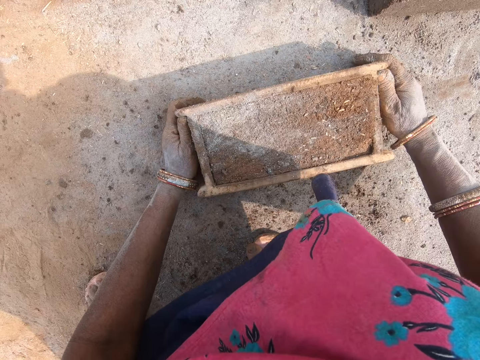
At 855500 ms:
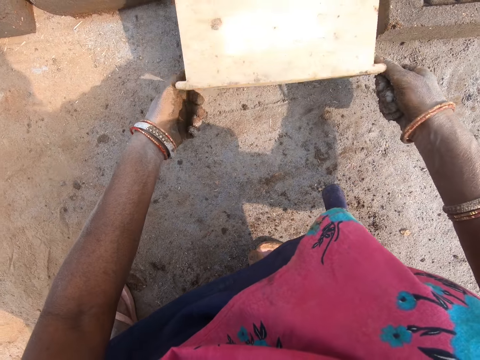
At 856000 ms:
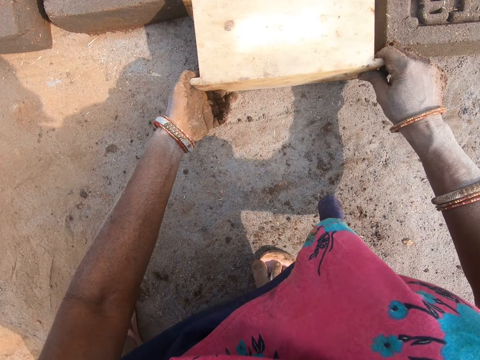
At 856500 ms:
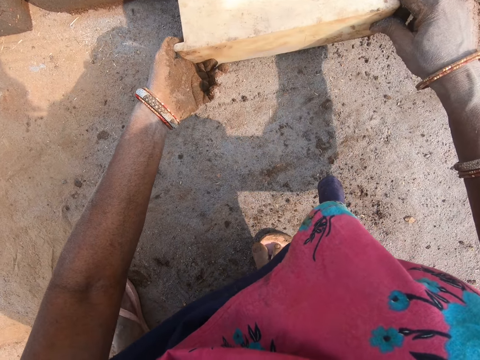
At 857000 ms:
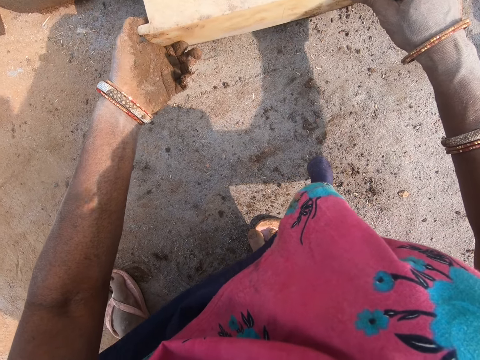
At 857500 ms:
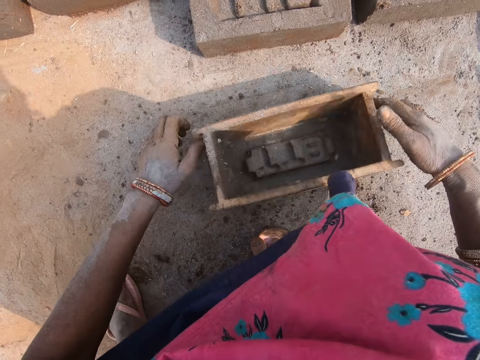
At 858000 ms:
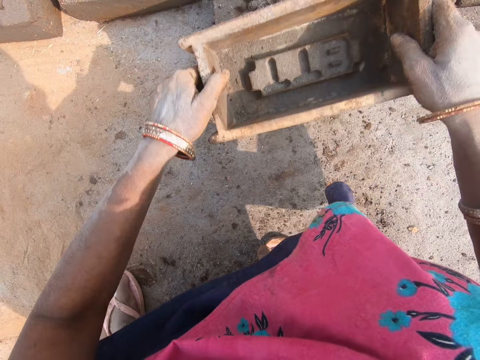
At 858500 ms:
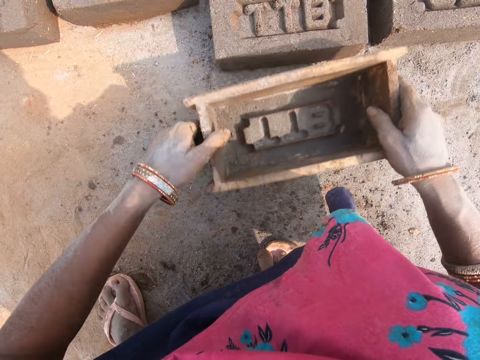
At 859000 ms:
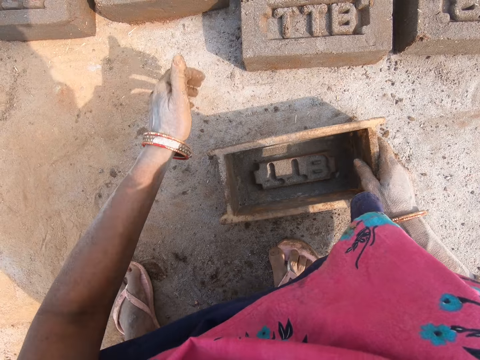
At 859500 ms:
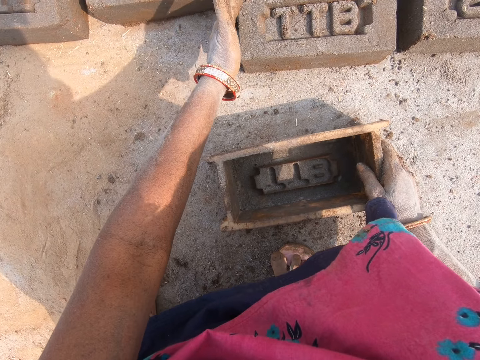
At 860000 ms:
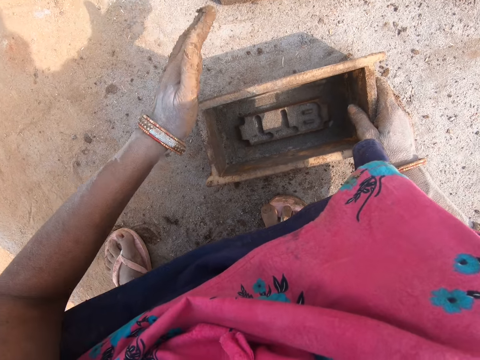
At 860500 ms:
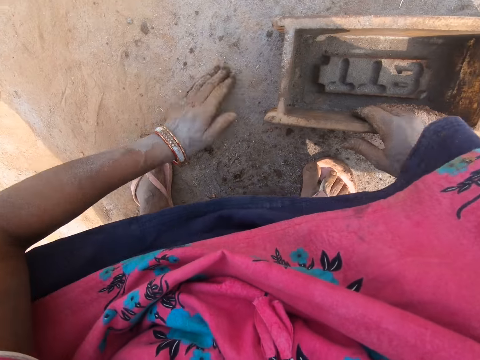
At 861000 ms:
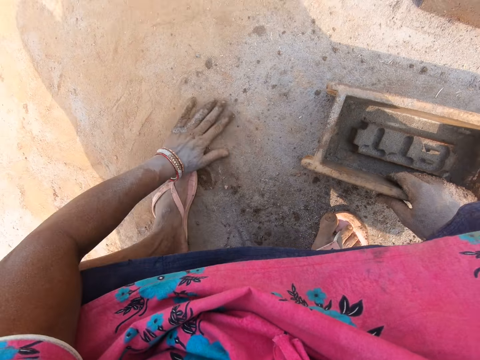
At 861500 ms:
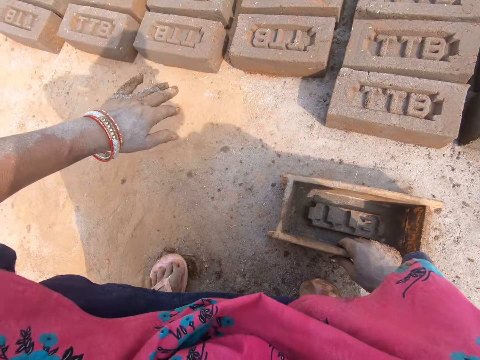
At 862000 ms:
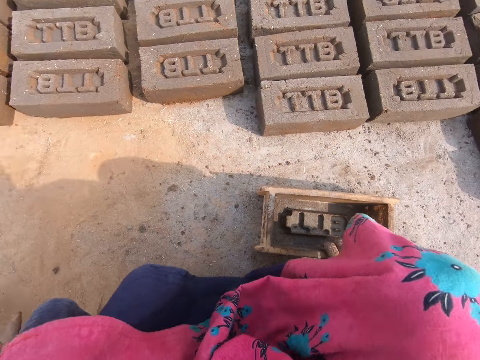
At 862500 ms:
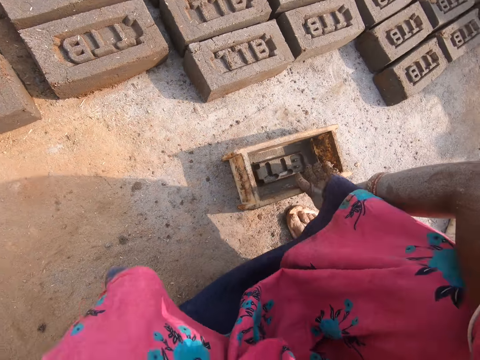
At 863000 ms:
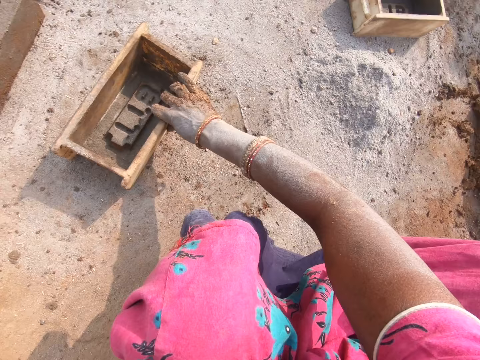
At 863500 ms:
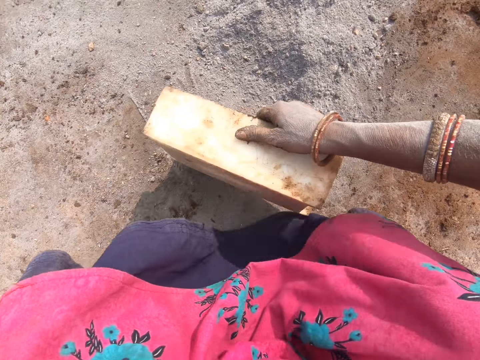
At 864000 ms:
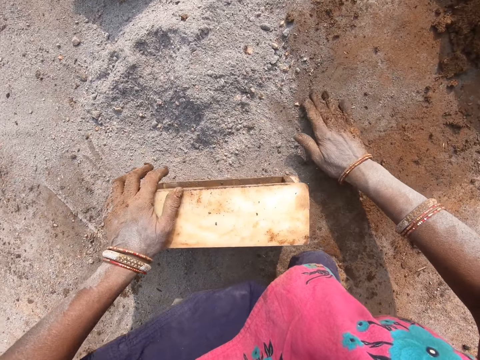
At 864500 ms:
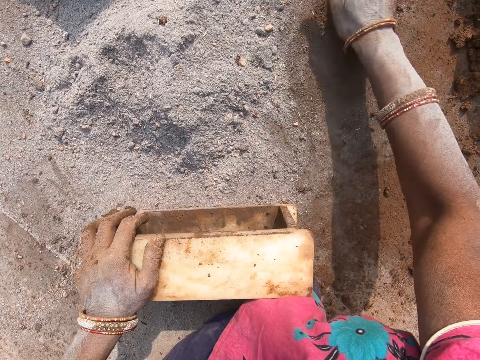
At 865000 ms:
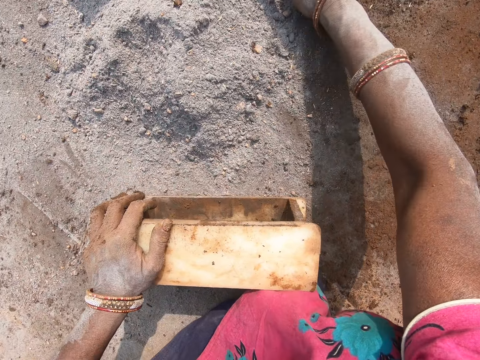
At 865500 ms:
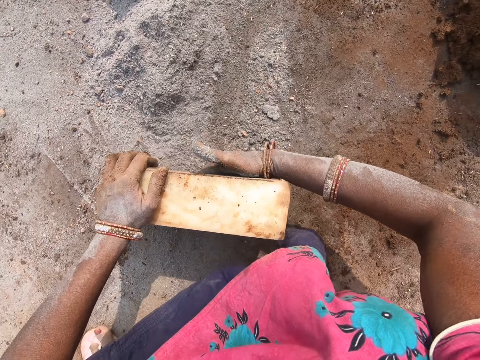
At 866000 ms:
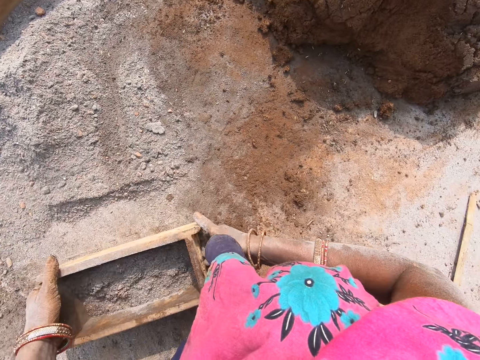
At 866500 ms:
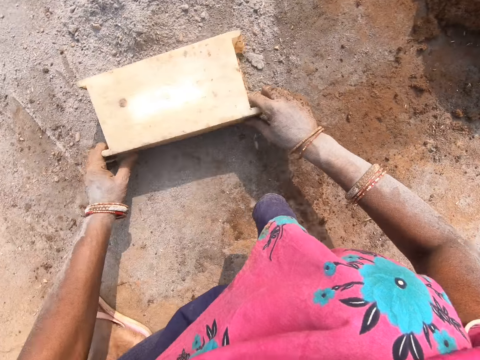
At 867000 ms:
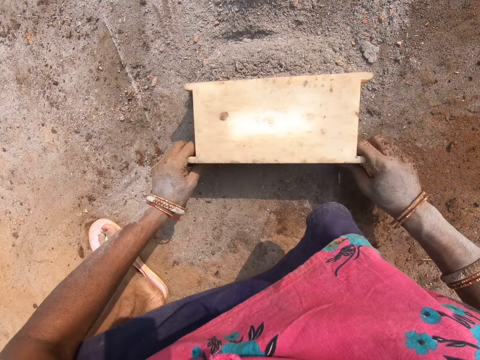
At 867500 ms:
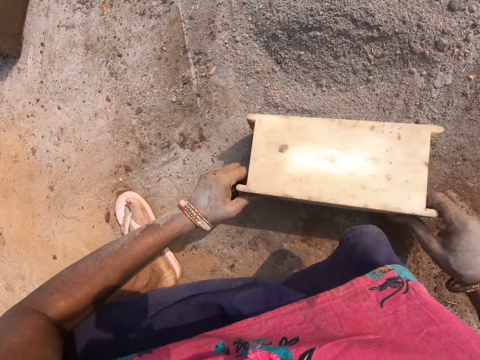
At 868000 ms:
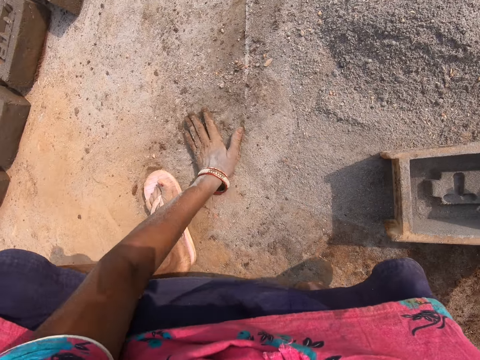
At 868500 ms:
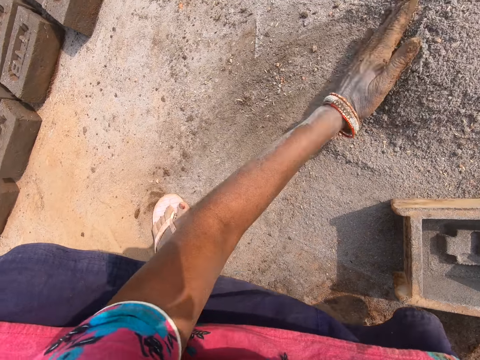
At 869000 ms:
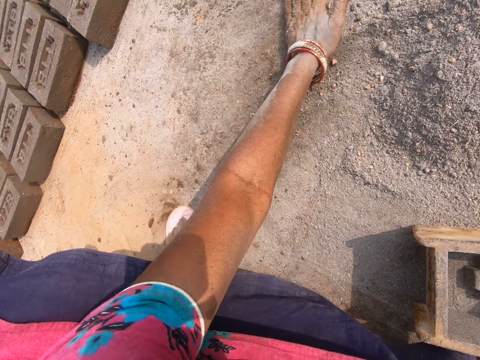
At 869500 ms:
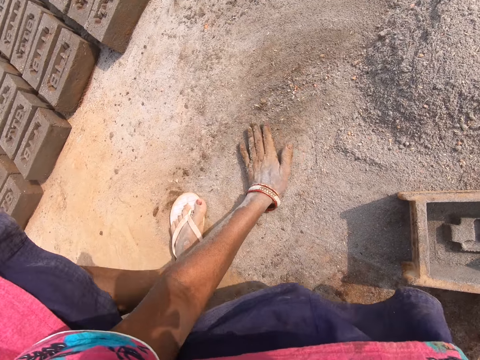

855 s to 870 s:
The camera wearer overturns a brick mold on the ground. They empty the clay brick mold. They pick the brick mold from the ground. They put the brick mold on the ground. They pick the brick mold from the ground. They press the brick with the brick mold. They put the brick mold on the ground. They press the clay in the brick mold. They pick the brick mold from the ground. They turn around. They move the clay particles. They scoop soil with the brick mold. They pour the soil from the brick mold. They push the soil with the brick mold on the ground. They overturn the brick mold on the ground. They move the soil on the ground with a hand. They gather the cement with the hand.

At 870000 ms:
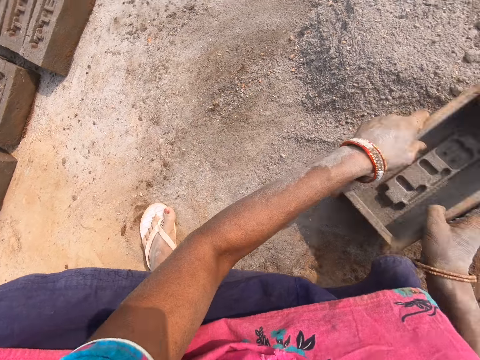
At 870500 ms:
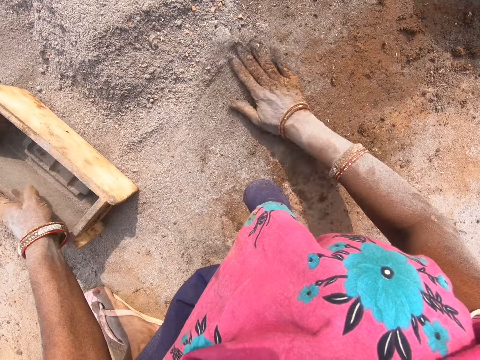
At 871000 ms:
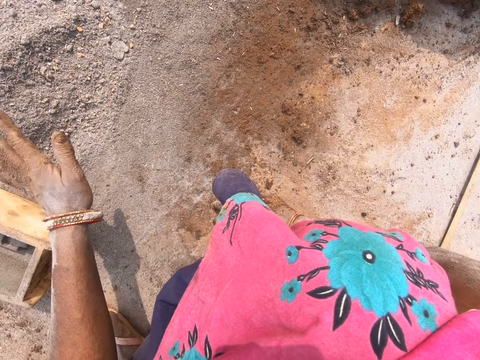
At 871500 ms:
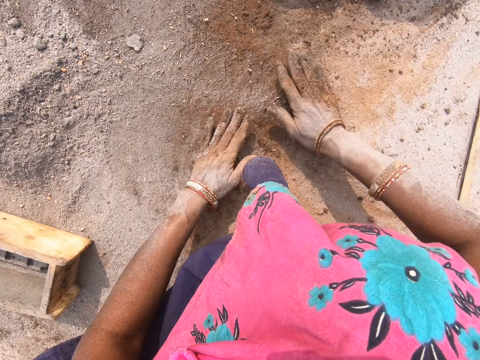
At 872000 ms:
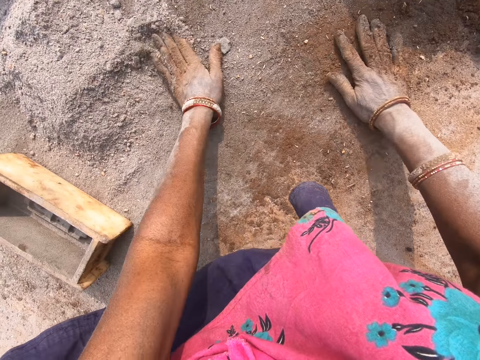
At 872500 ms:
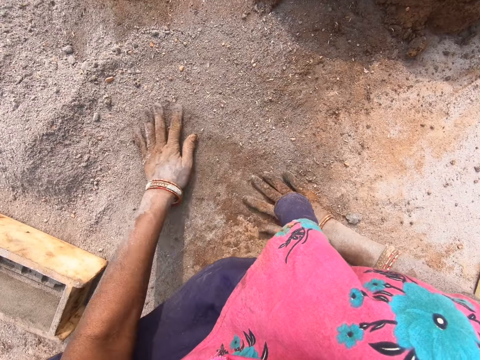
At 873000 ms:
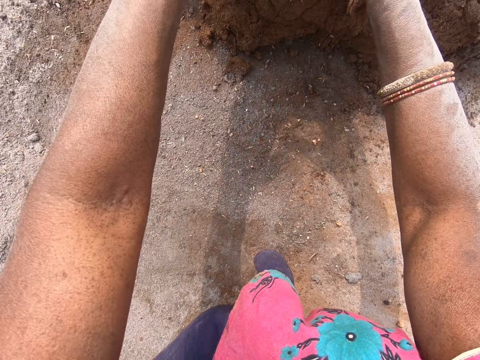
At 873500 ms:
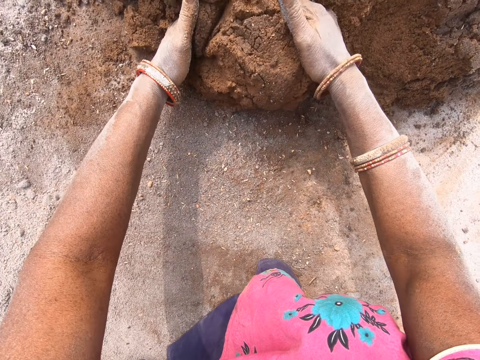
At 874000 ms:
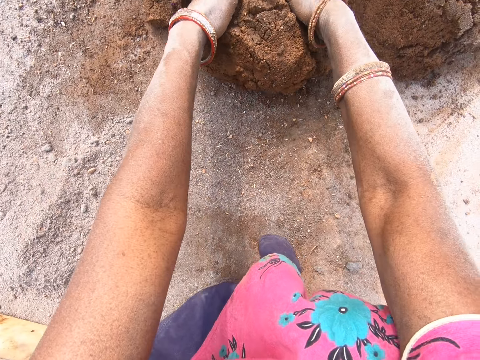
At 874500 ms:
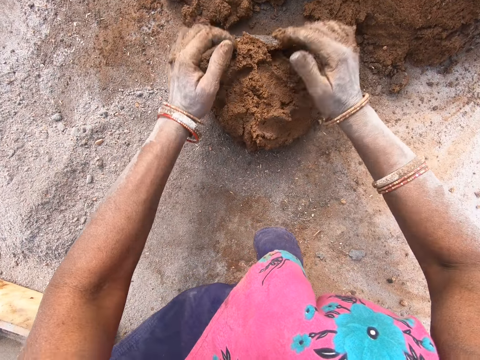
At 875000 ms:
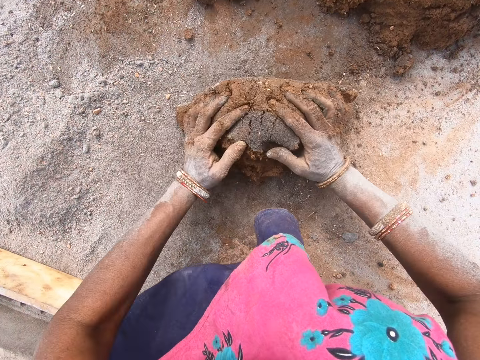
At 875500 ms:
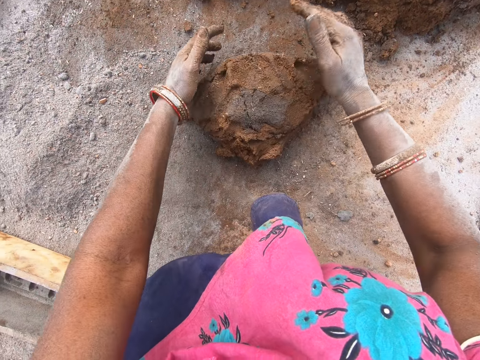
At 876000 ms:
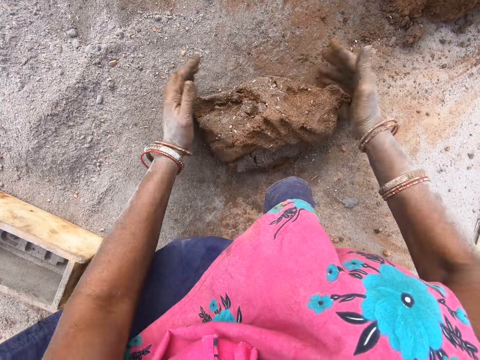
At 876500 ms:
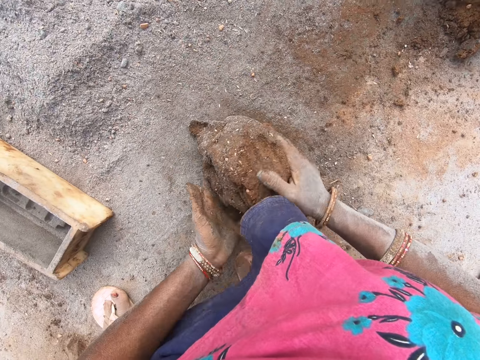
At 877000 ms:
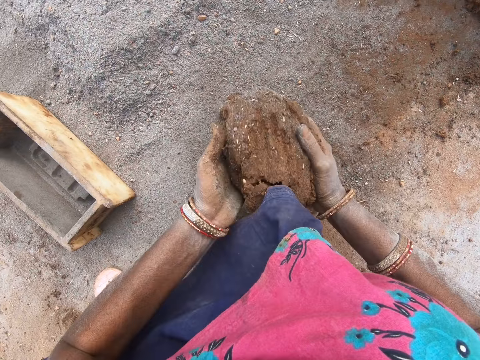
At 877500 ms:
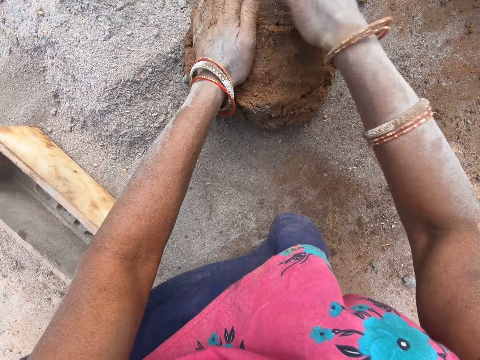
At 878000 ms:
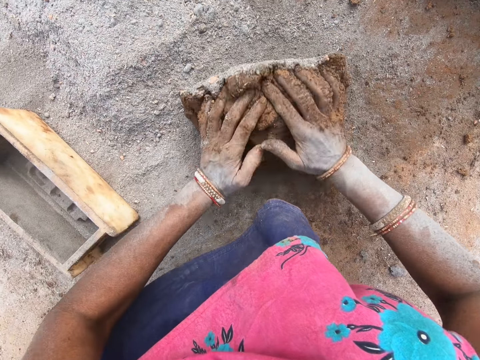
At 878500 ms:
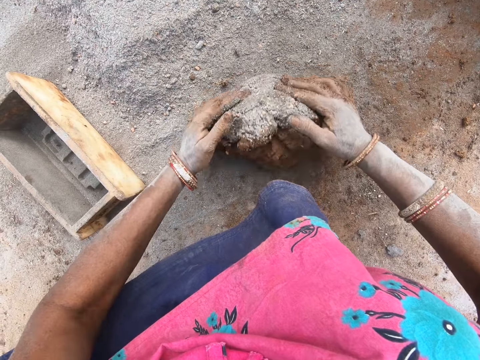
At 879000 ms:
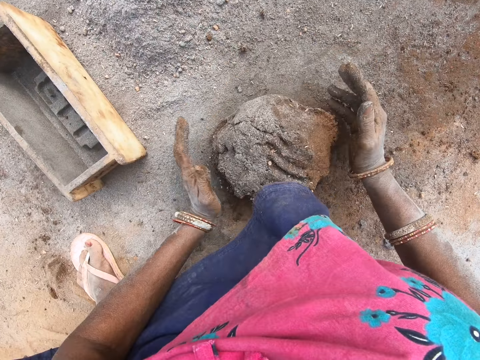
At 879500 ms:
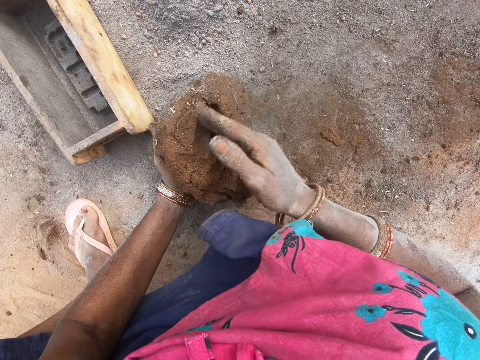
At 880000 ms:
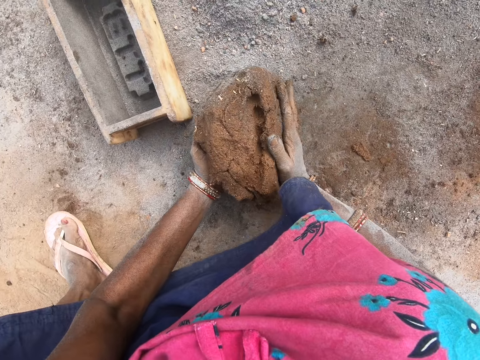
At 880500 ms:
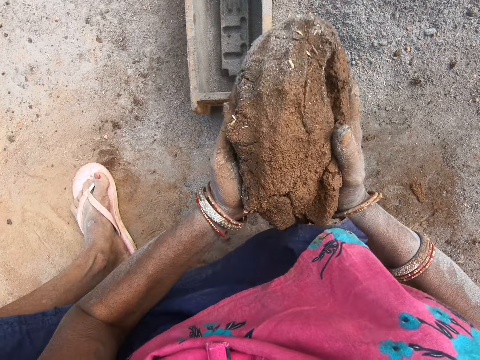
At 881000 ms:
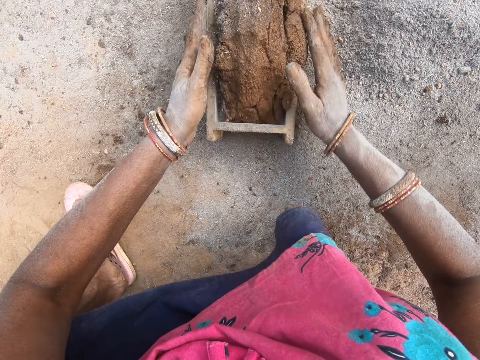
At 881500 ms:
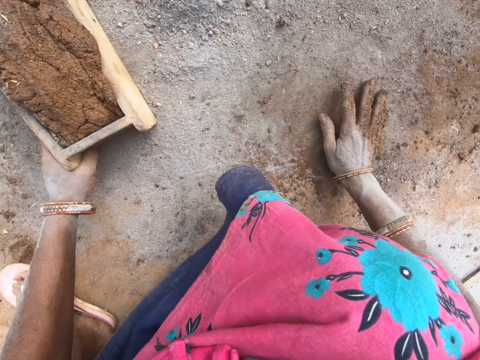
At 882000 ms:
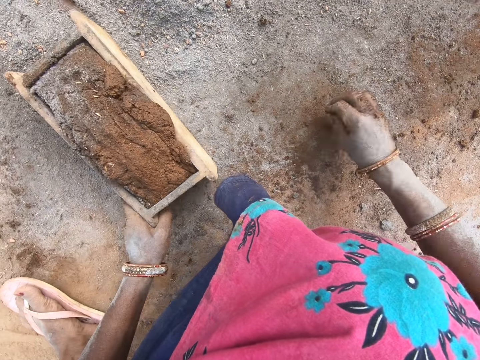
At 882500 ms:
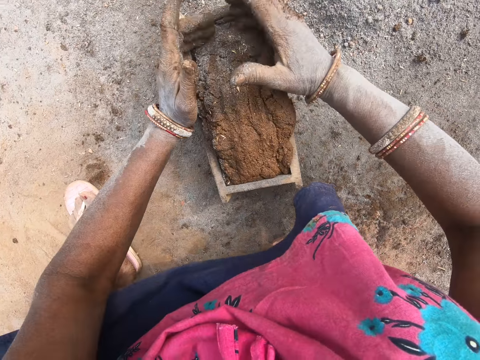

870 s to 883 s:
The camera wearer moves a brick mold on the ground. They rub the hands on the ground. They pick clay from the ground. They cut the clay with the hands. They mold the clay on the ground. They roll down the clay. They pick the clay from the ground. They throw the clay in the brick mold. They move the brick mold on the ground.
